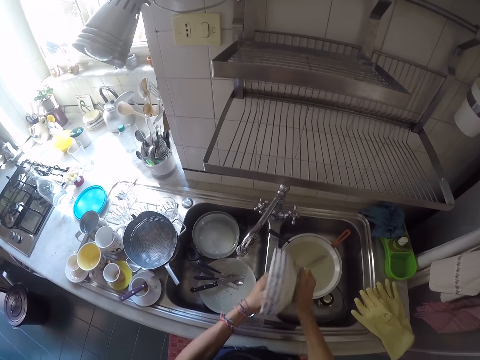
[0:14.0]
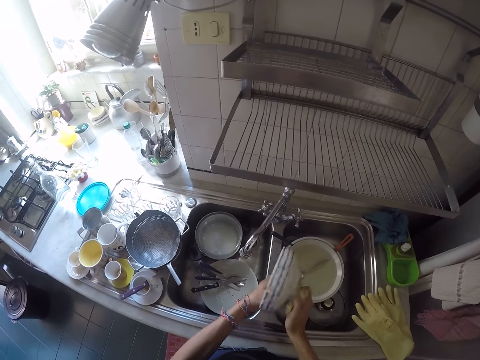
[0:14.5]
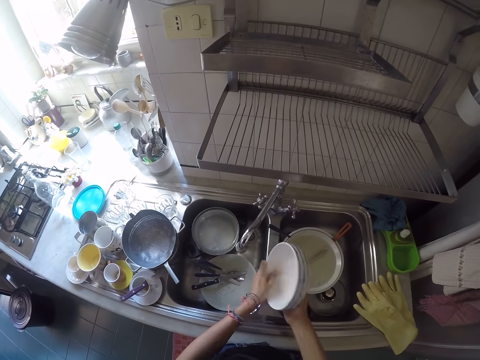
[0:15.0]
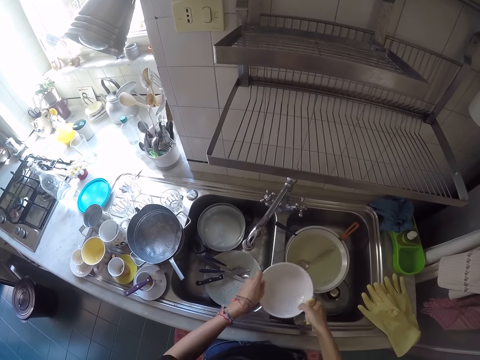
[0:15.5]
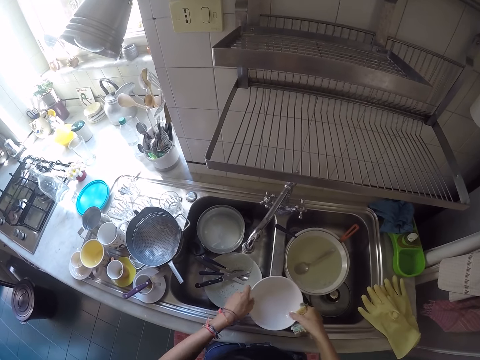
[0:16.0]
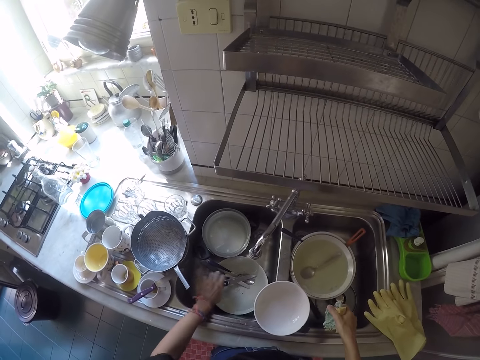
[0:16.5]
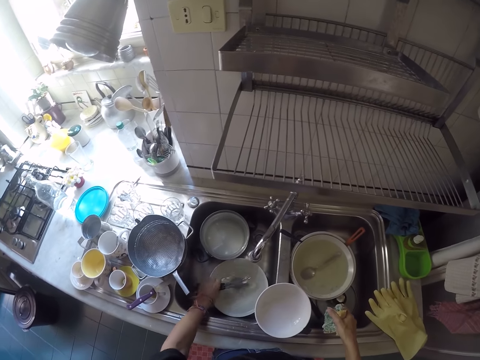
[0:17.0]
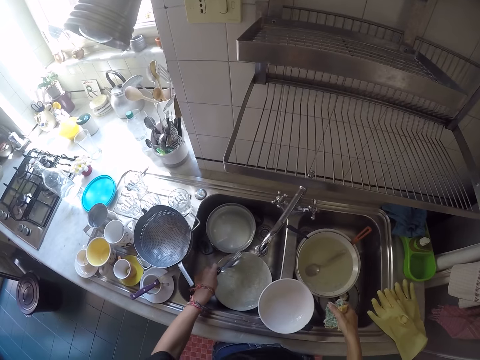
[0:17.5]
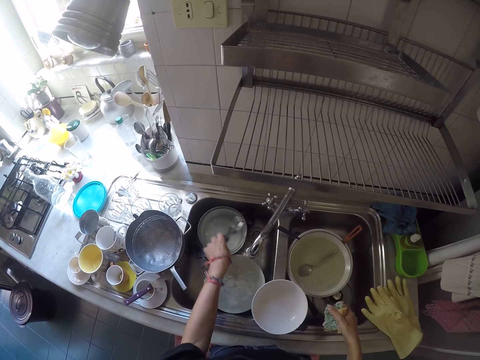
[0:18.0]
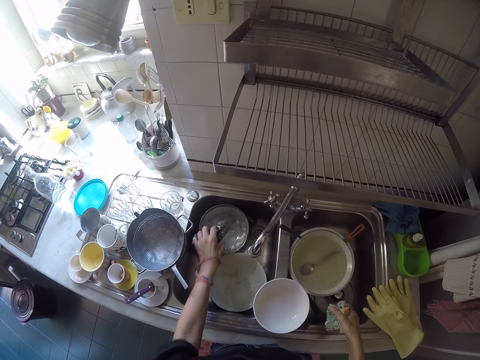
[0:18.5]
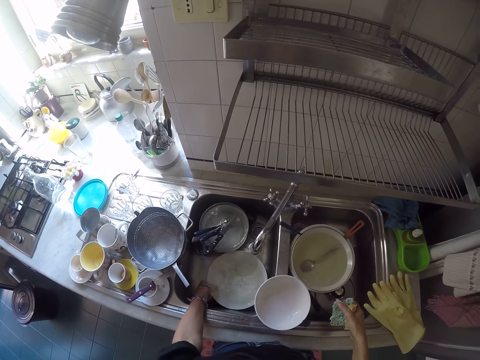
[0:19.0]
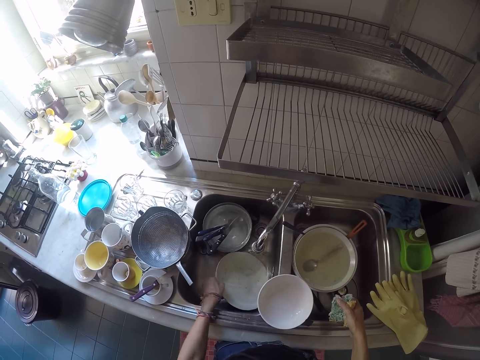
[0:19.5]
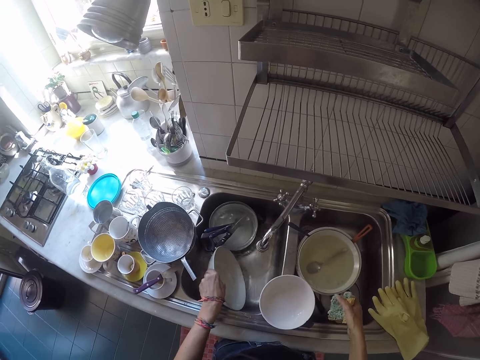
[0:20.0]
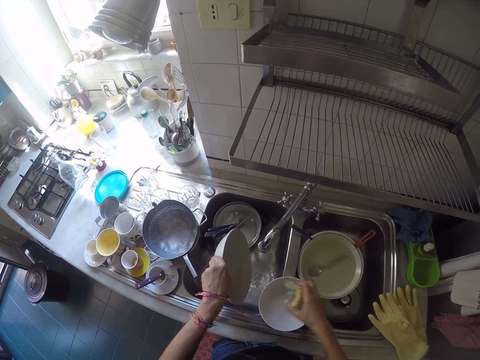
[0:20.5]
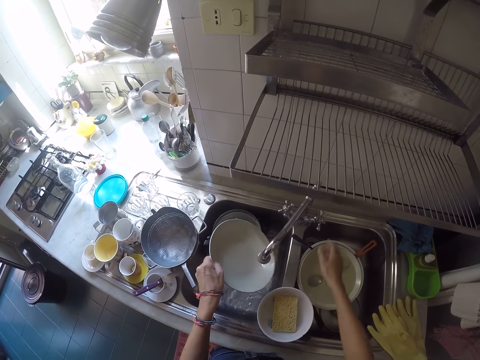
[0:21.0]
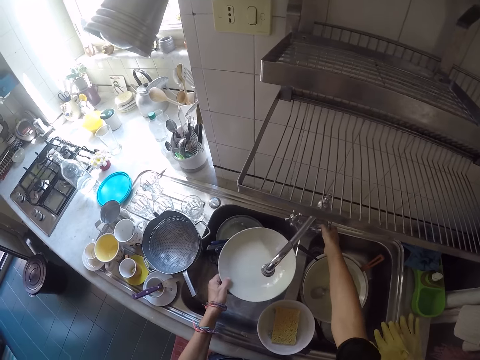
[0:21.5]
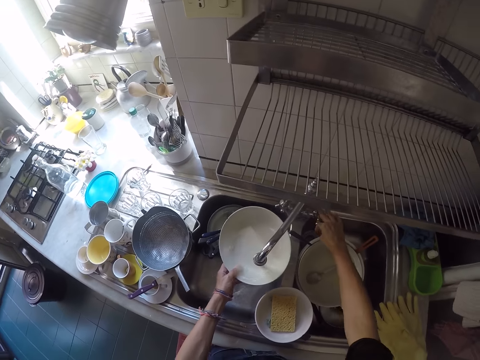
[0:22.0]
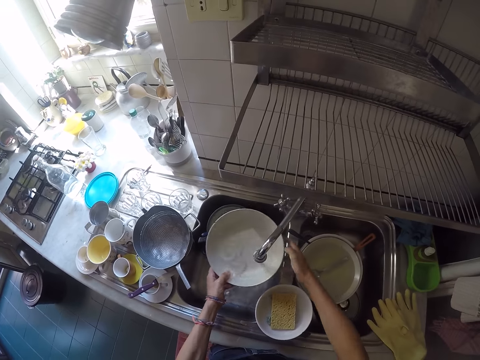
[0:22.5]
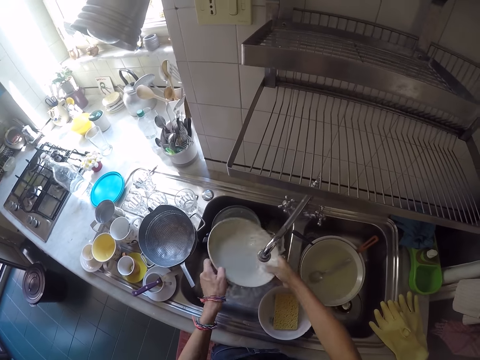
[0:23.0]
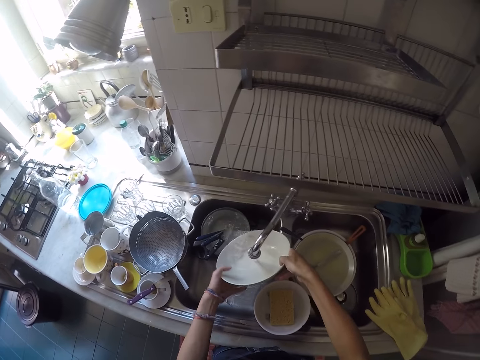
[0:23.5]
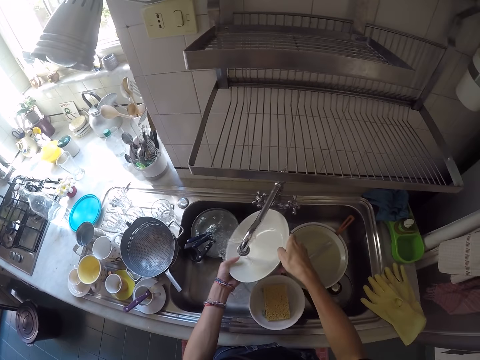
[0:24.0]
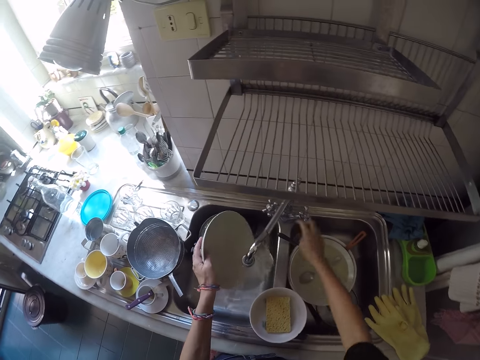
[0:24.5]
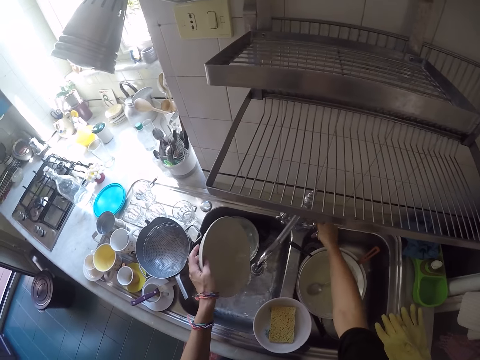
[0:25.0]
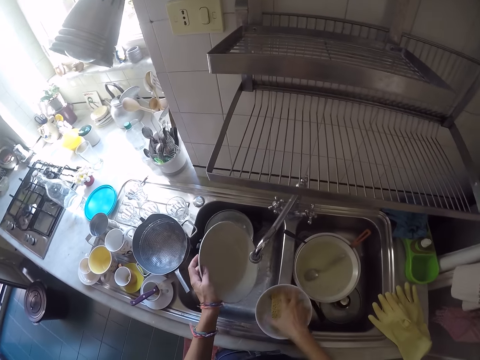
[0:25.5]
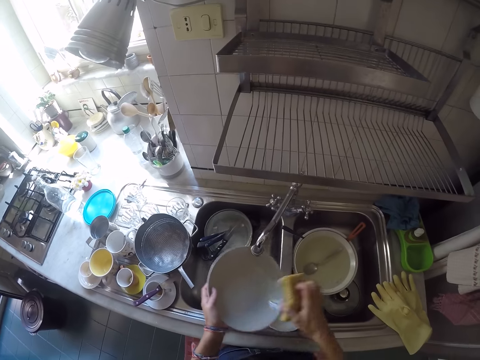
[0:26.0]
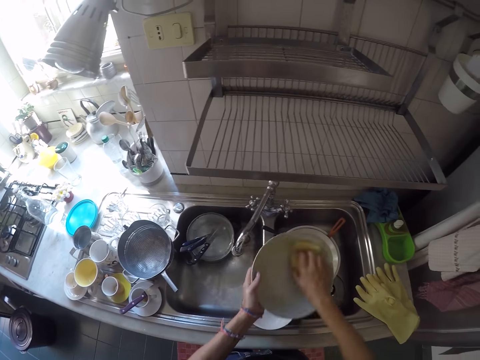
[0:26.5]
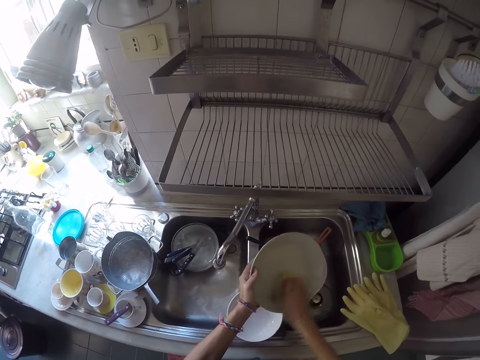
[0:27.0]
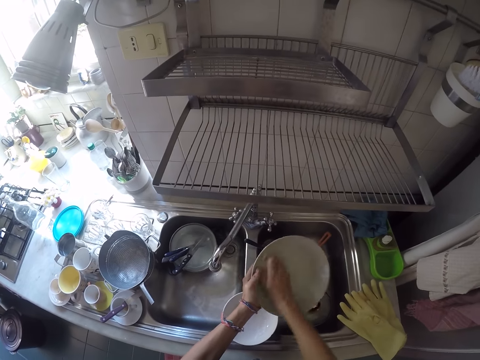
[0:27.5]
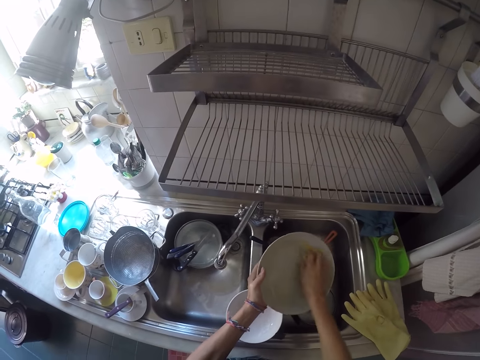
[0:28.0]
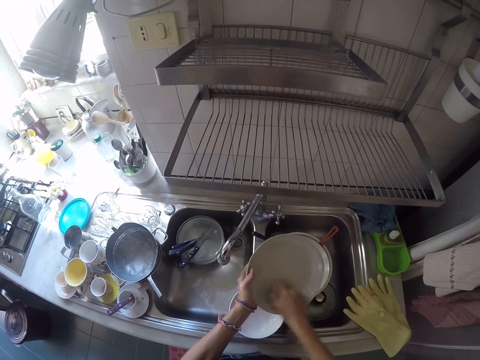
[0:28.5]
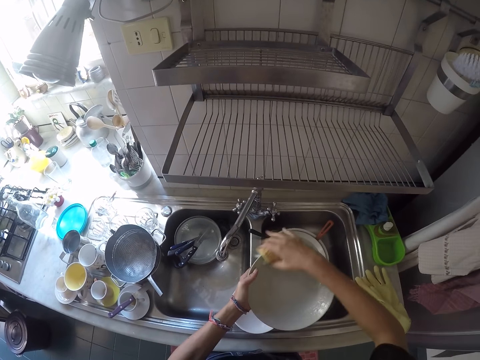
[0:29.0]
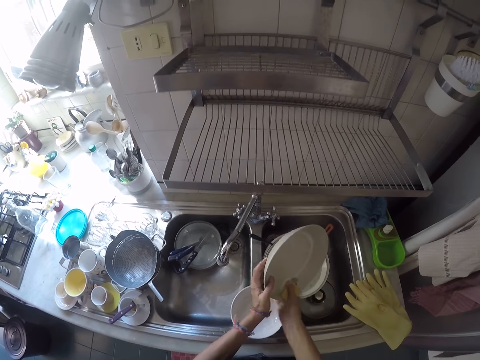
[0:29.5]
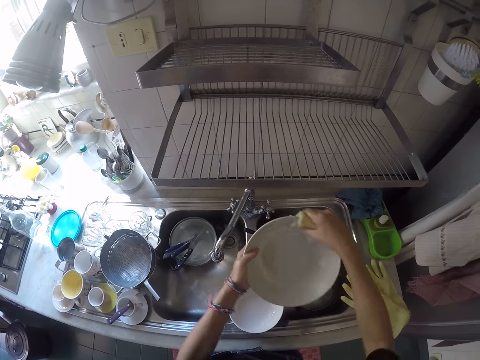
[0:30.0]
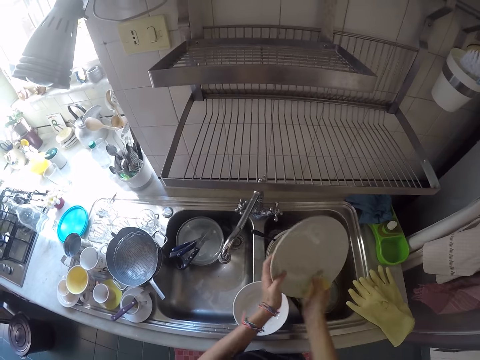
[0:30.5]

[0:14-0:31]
The camera wearer places the plate on the kitchen sink. He moves some cutleries from a plate to another with his left hand. He picks up spoons. He puts the spoon aside. He picks the plate from the kitchen sink with his left hand. He drops the sponge on the plate. He opens a tap with his right hand. He rinses the plate with some water. He closes the tap. He picks the sponge from the plate on the kitchen sink. He washes the plate with the sponge. He scrapes the plate.

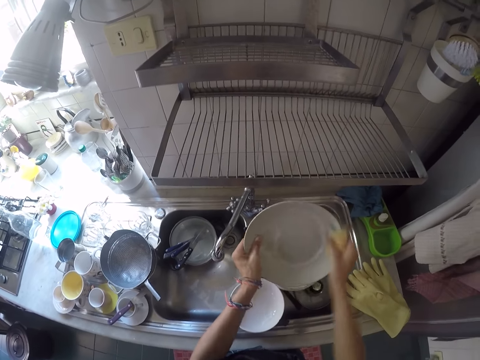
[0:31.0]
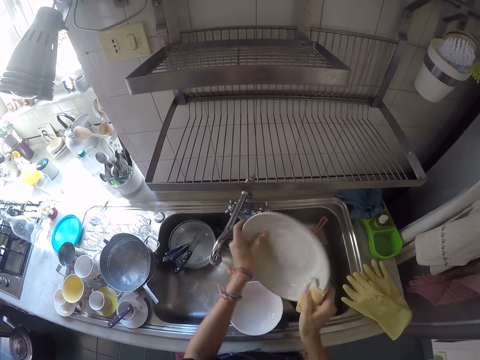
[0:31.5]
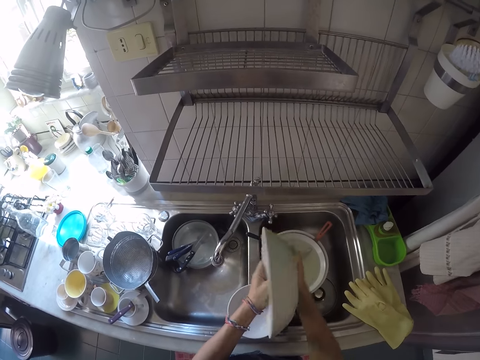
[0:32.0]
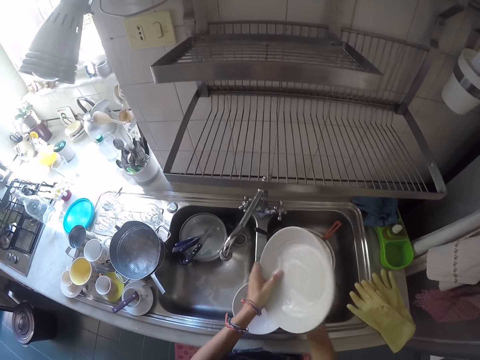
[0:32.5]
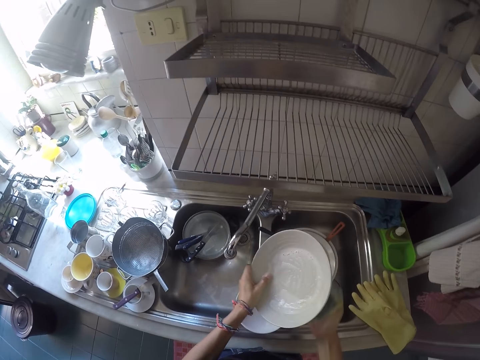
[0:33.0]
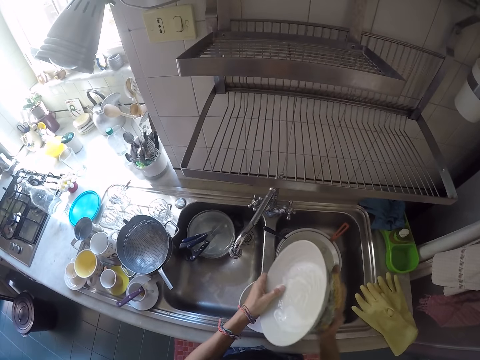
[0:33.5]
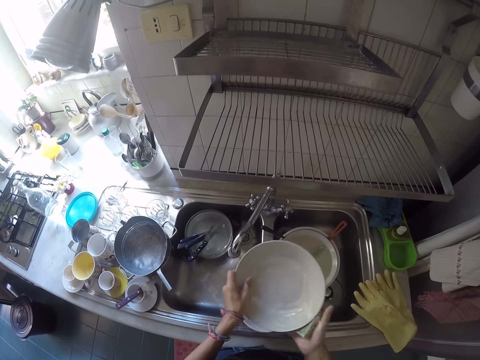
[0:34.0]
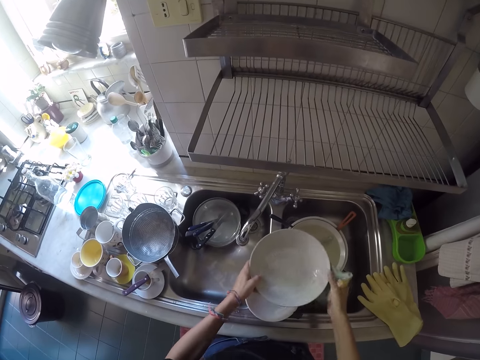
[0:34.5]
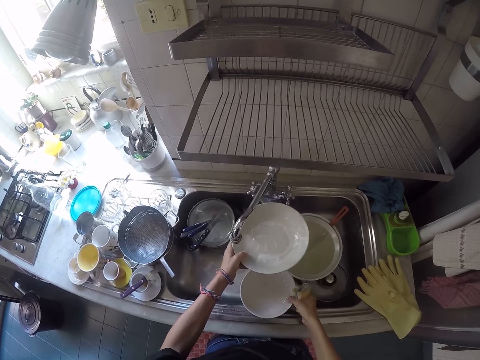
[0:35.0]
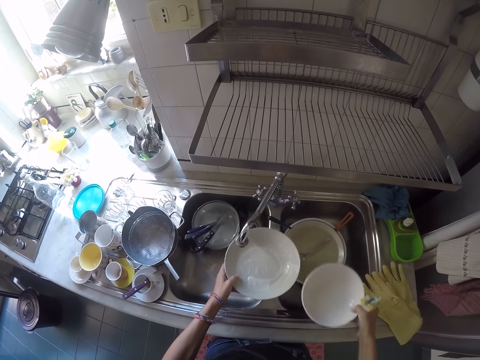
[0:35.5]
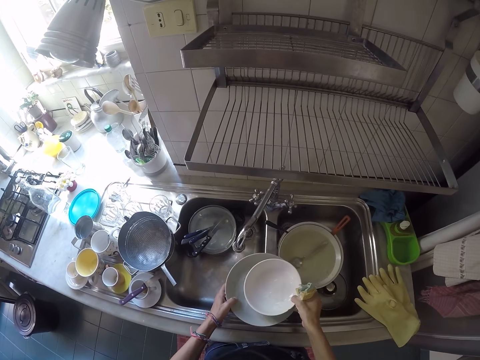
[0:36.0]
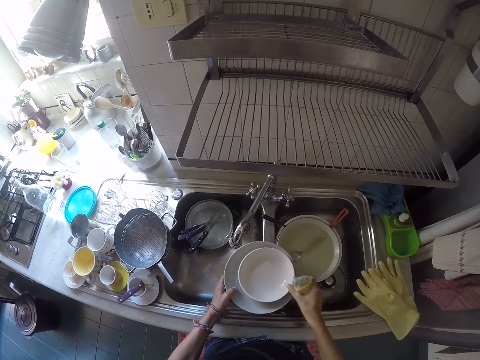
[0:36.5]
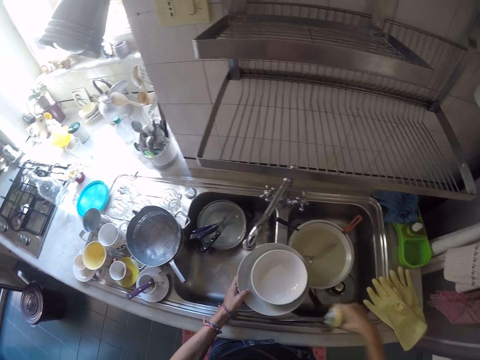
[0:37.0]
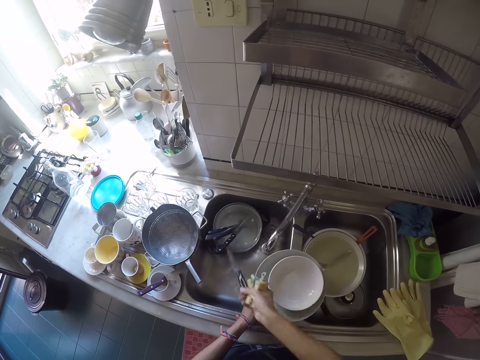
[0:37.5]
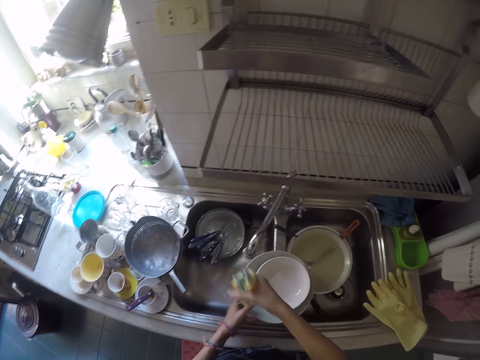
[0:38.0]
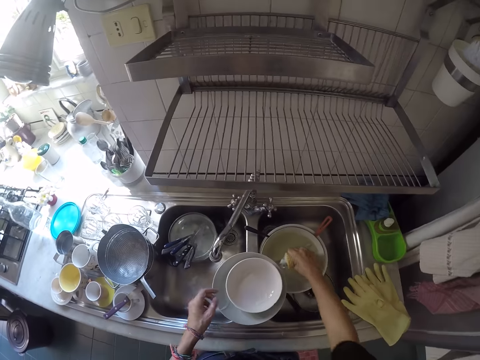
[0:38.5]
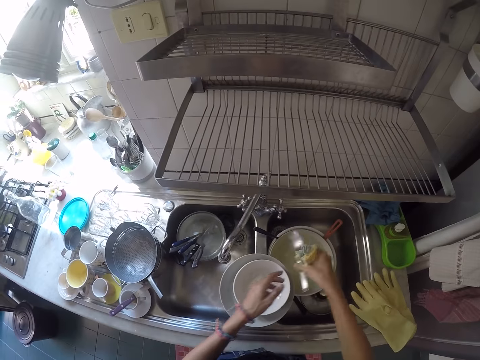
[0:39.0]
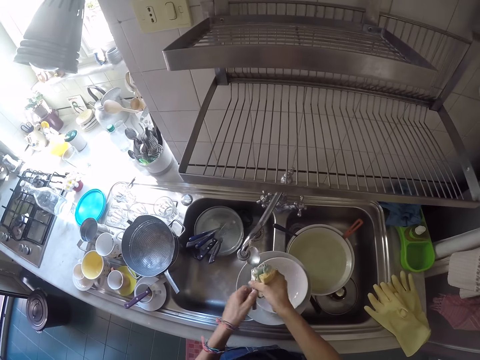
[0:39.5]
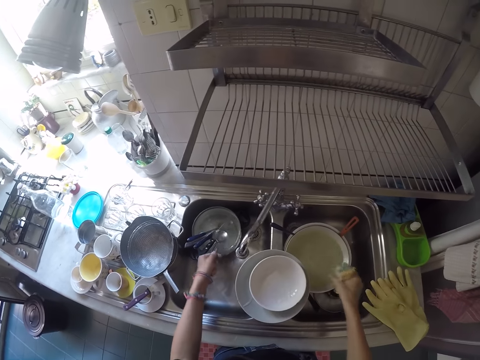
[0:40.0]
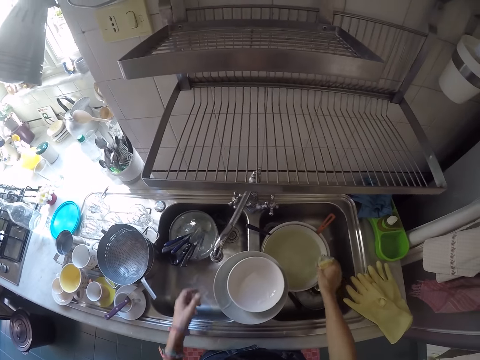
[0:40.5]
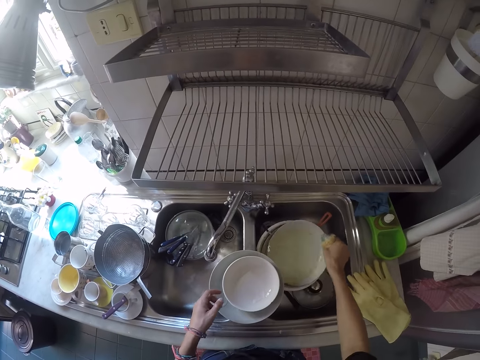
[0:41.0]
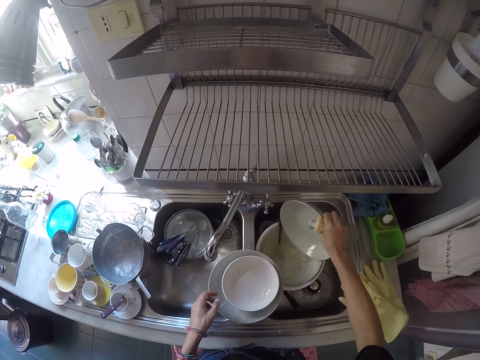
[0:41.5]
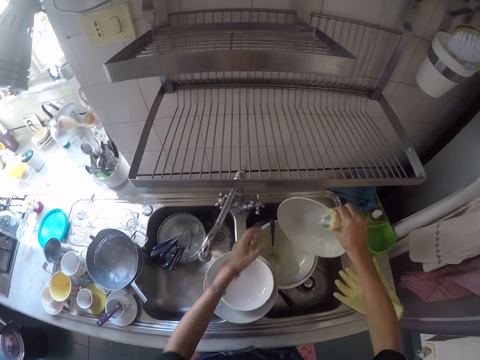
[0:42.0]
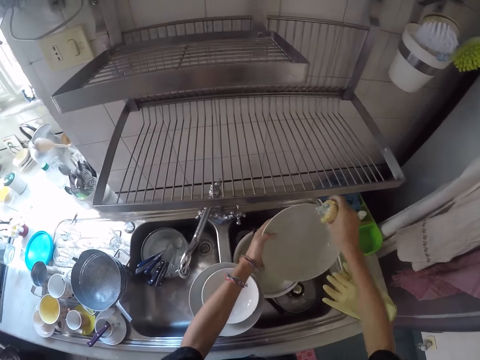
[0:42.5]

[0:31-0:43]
The camera wearer picks a plate. They put the plates together on the kitchen sink. They drop the plates on the kitchen sink. They move a knife from one place to another. They pick a spoon. They move the spoon from one part of the kitchen sink to another. They pick another plate from the kitchen sink. They pick a spoon.
